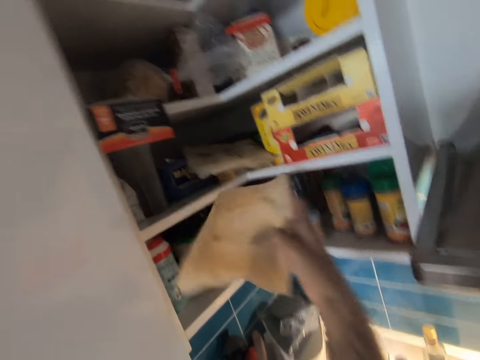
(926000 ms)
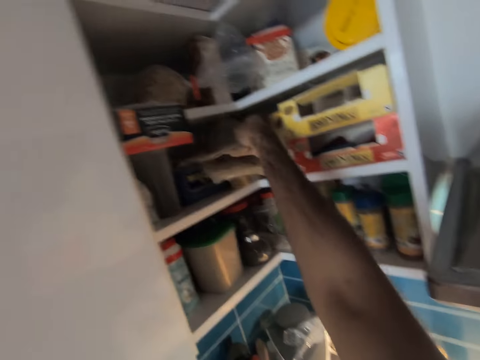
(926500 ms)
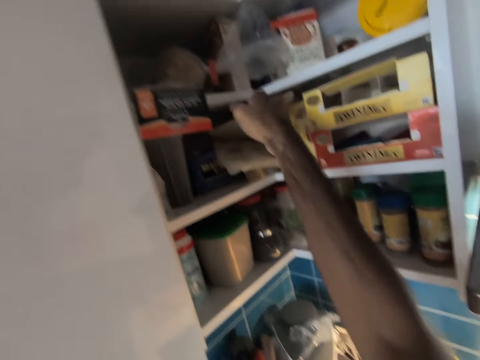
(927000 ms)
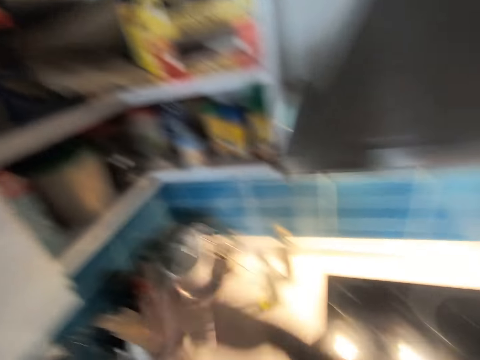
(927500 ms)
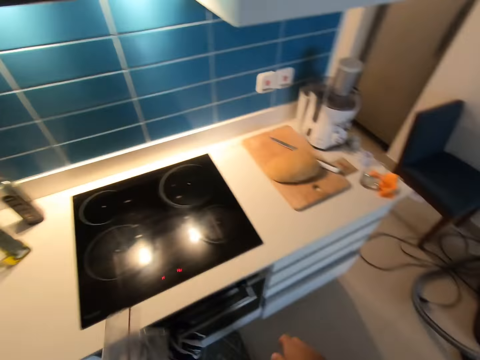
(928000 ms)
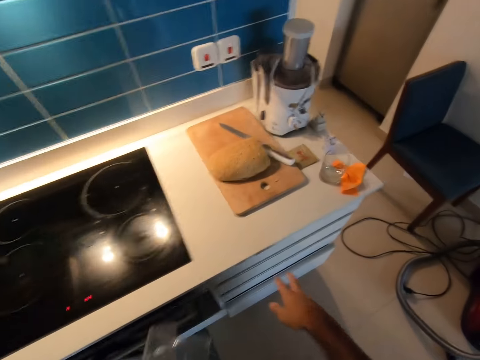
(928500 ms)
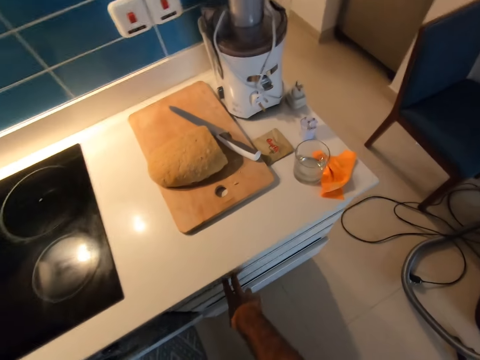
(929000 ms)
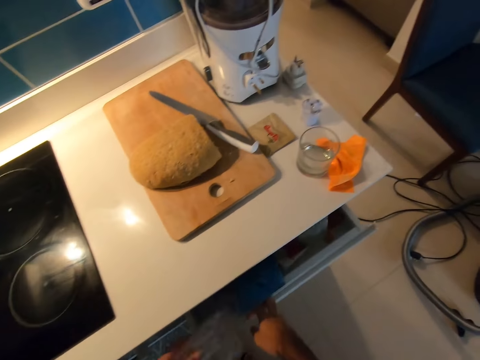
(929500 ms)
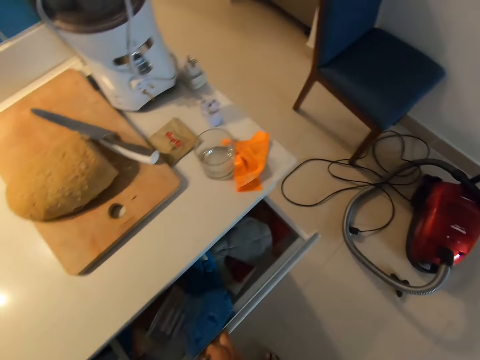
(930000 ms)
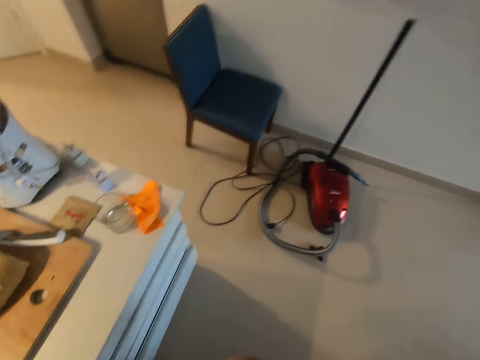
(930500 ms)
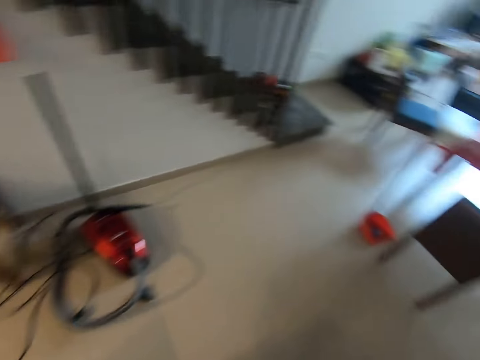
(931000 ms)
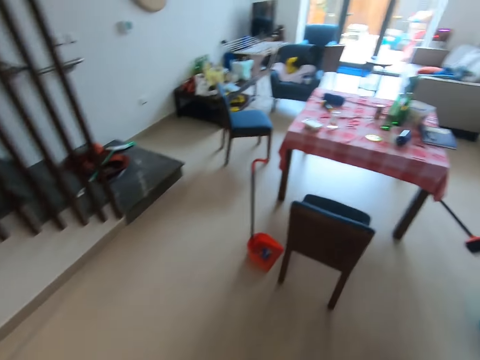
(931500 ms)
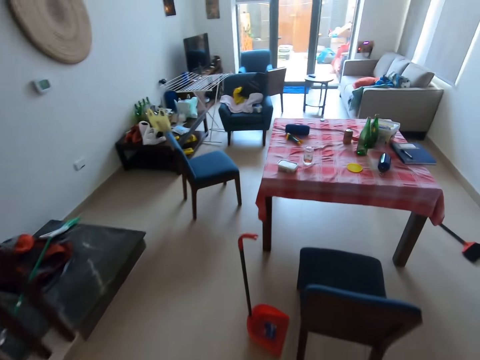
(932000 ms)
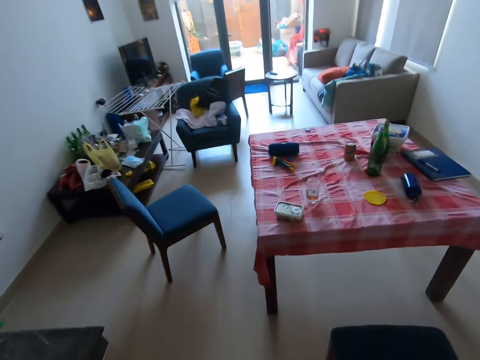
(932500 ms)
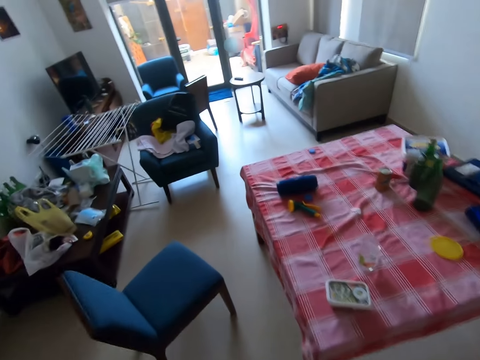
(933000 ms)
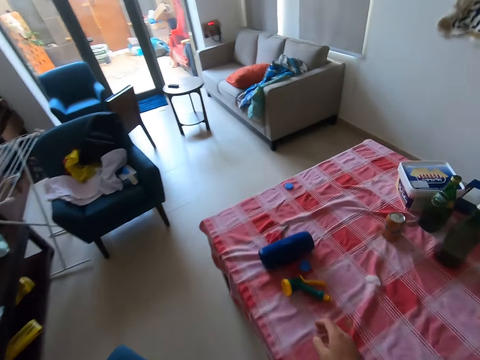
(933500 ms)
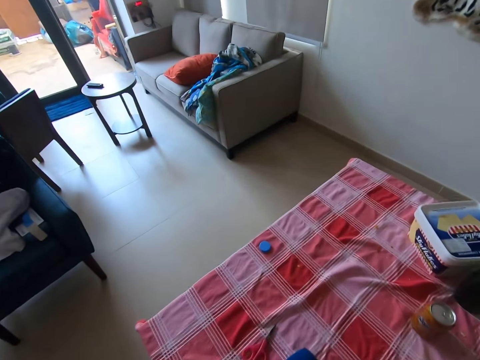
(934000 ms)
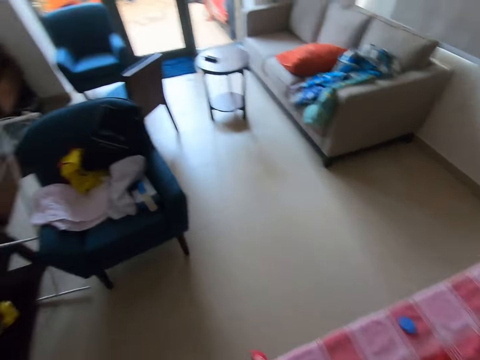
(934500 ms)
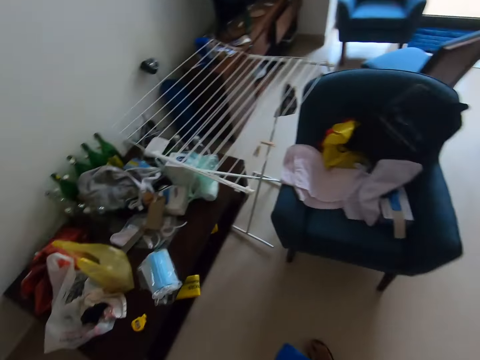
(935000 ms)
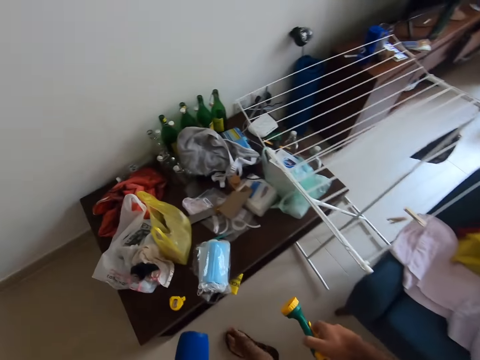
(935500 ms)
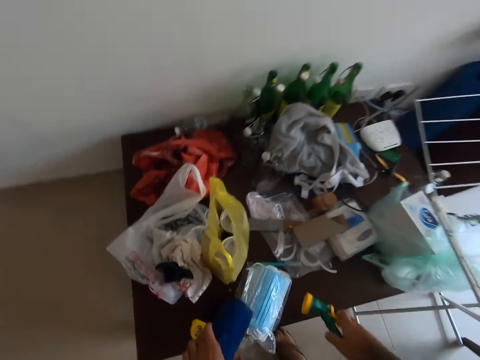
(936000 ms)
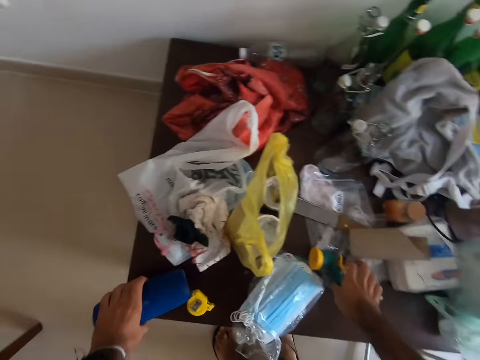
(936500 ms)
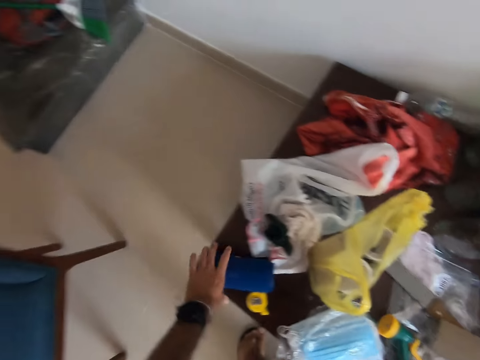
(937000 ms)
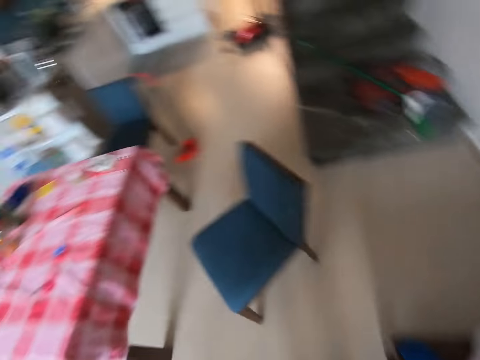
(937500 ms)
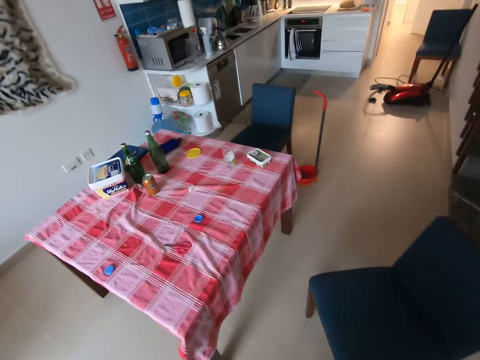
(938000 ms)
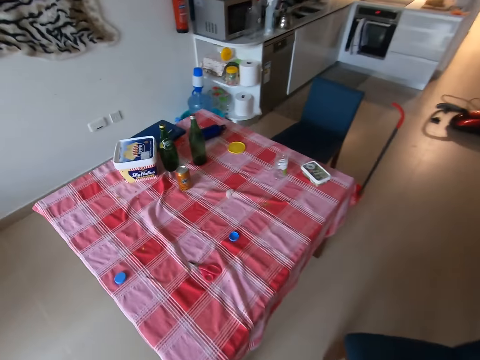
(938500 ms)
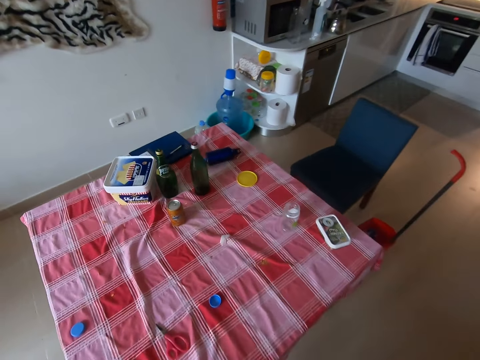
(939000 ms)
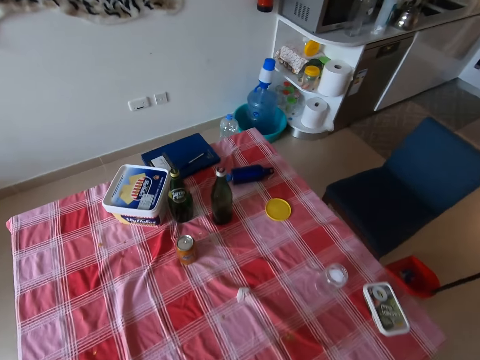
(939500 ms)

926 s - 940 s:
The camera wearer puts the paper in a shelf. They open a drawer. They place the paper in the drawer. They close the drawer. They walk to the table. They place the nozzle on the table.

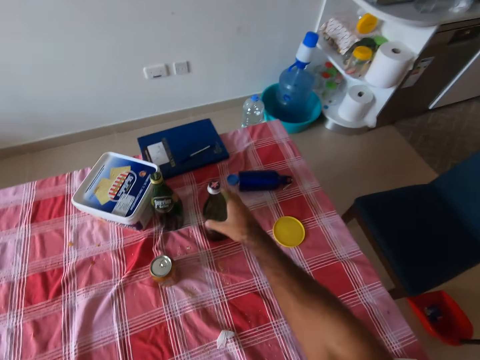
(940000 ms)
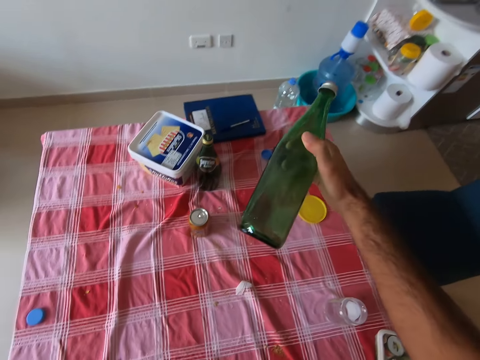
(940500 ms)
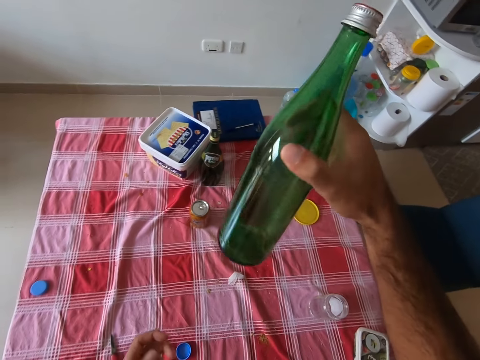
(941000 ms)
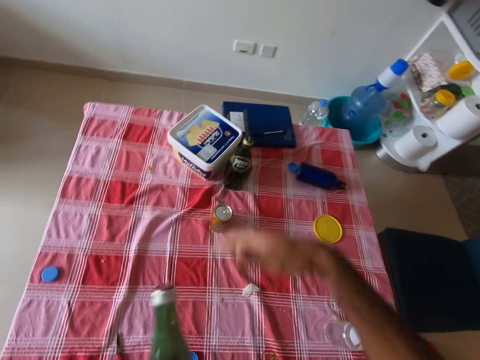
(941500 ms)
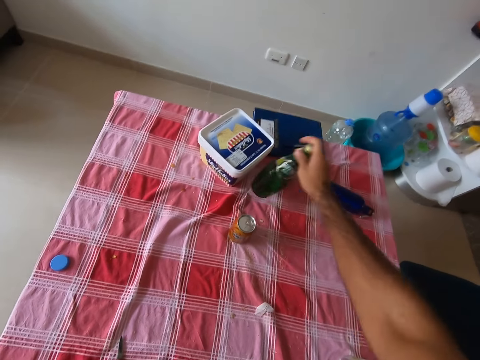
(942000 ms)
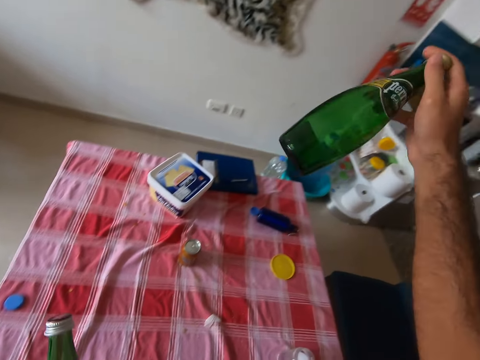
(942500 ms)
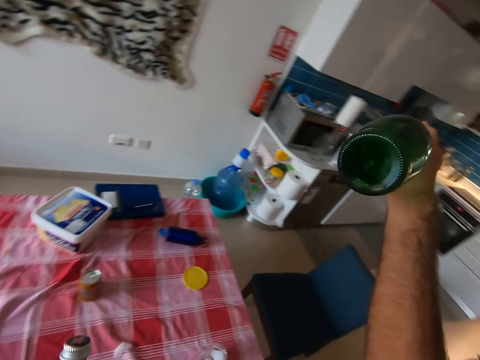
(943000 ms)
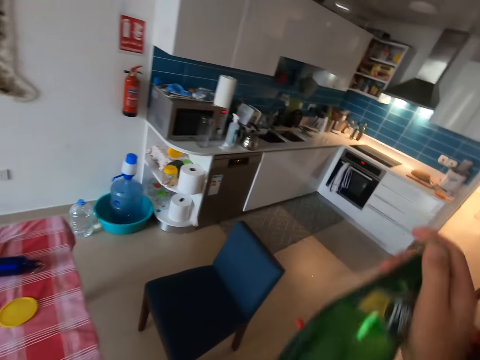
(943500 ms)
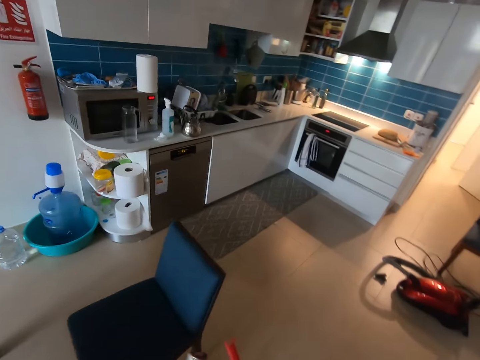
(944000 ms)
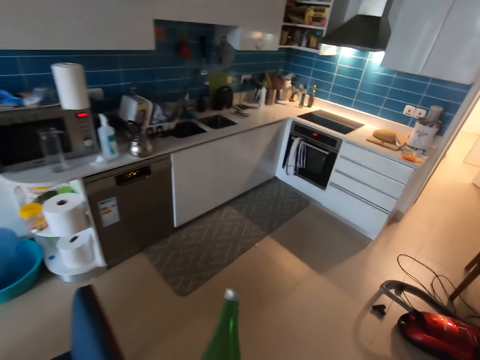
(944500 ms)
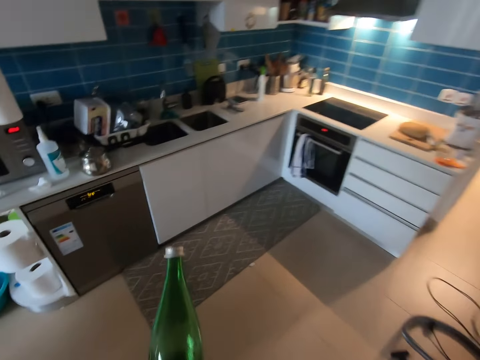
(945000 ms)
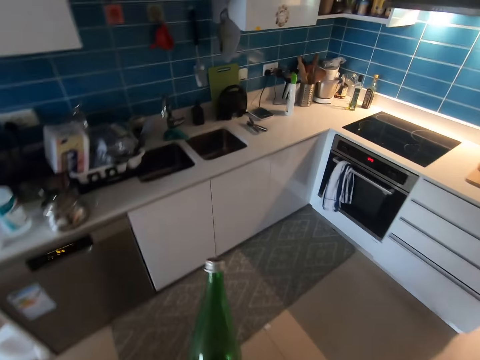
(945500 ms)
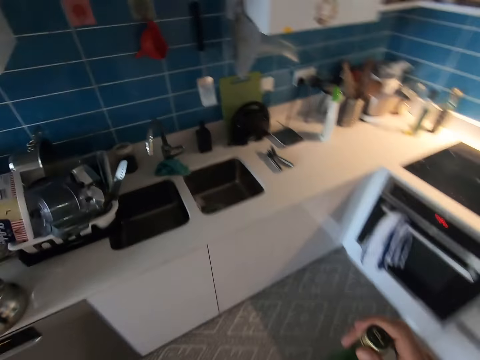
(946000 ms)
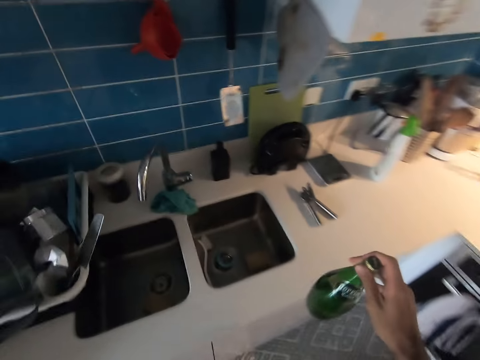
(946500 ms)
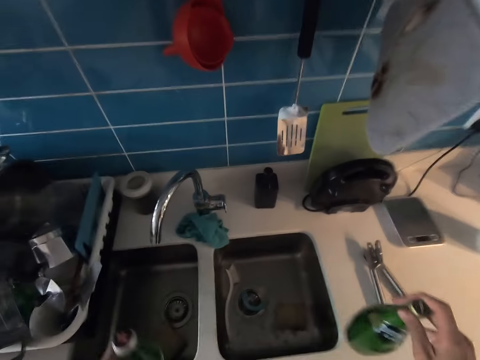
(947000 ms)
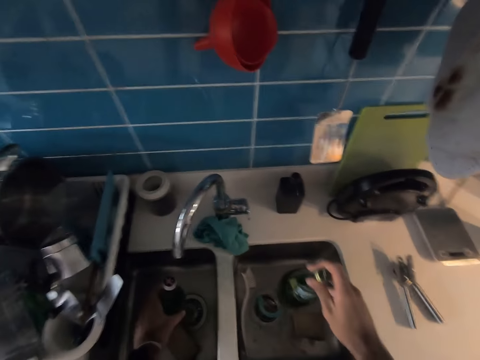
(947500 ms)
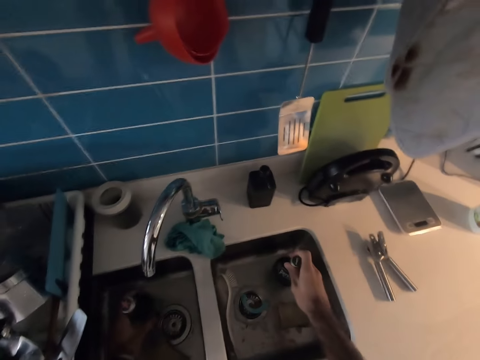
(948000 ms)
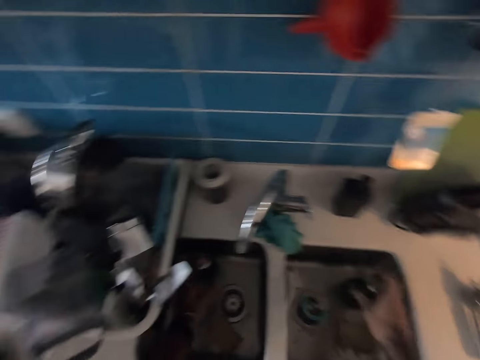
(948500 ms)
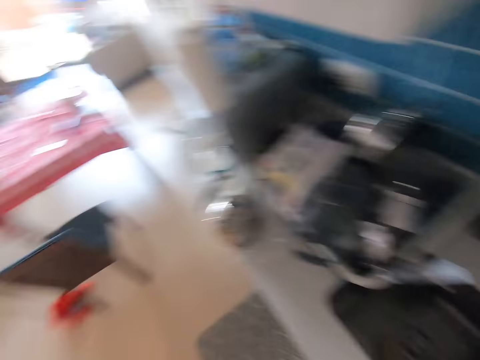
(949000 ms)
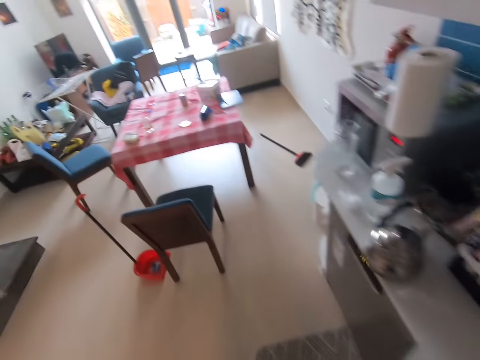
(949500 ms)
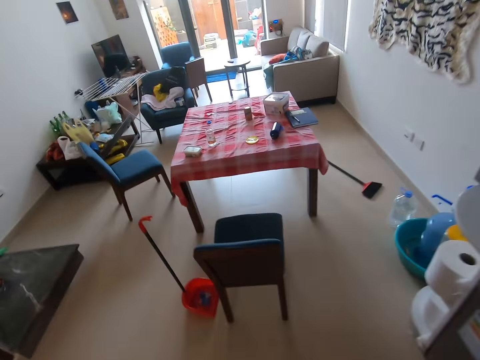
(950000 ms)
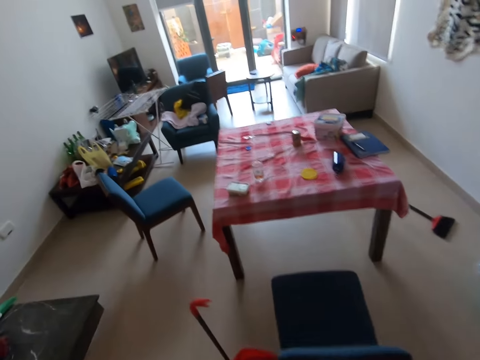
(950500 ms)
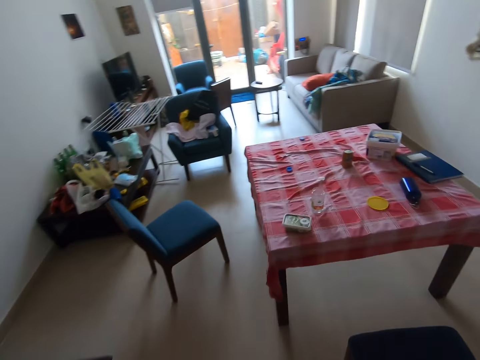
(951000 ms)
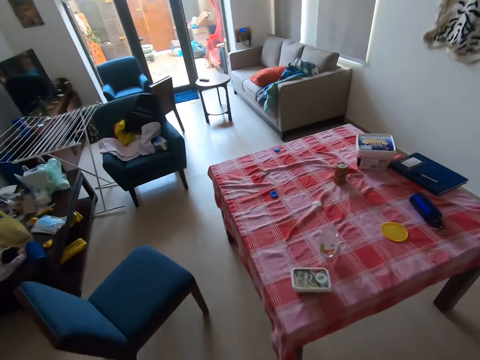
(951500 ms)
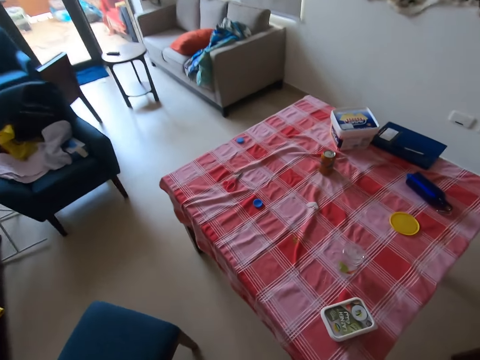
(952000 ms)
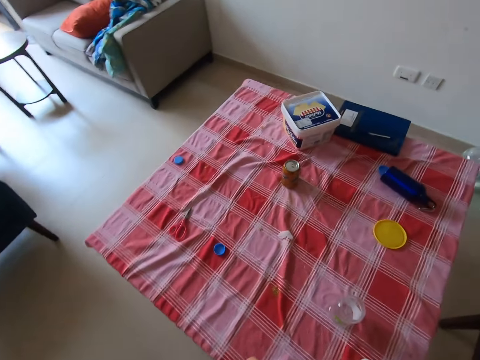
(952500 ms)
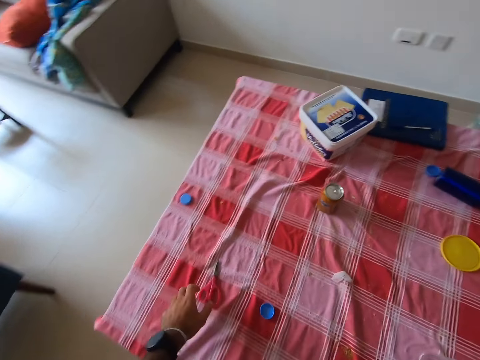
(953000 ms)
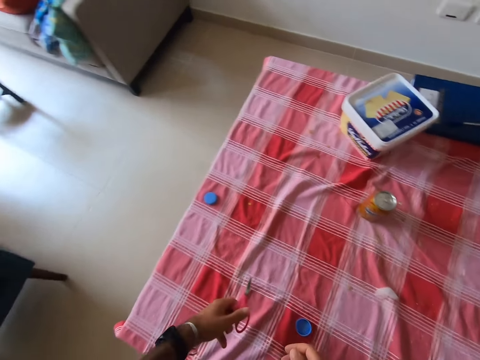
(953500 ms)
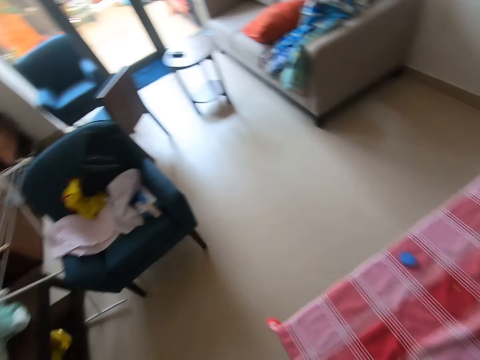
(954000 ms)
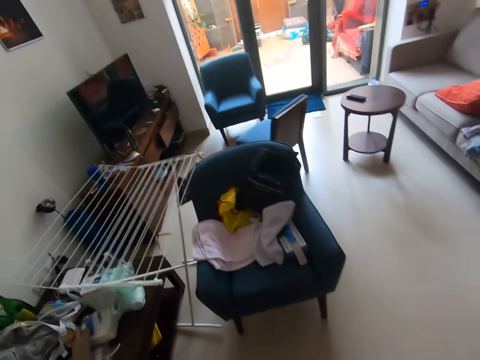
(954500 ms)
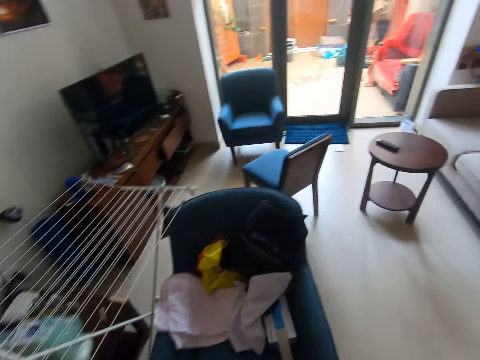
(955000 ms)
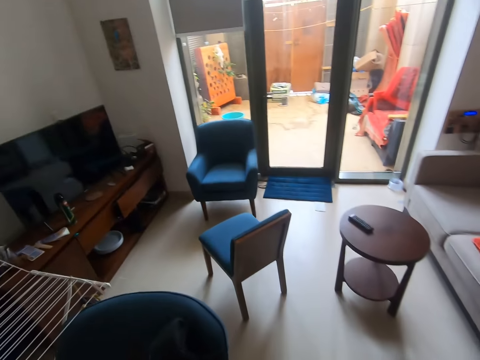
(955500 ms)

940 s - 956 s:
The camera wearer picks a glass bottle. They move the bottle. They stare at the glass bottle. They move the glass bottle to the other arm. They pick the glass bottle. They stare at the glass bottle. They walk to the kitchen. They place bottles in the sink. They turn around. They walk to the table. They pick a pair of scissors from the table. They walk on the floor.
